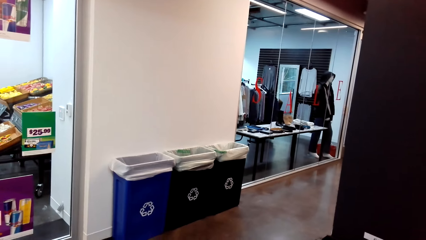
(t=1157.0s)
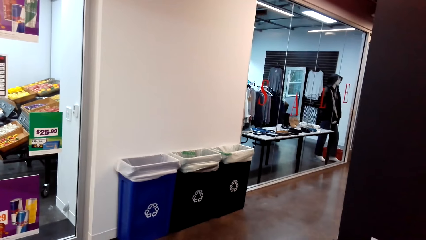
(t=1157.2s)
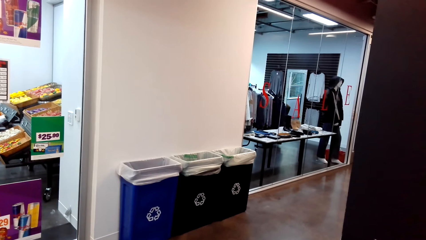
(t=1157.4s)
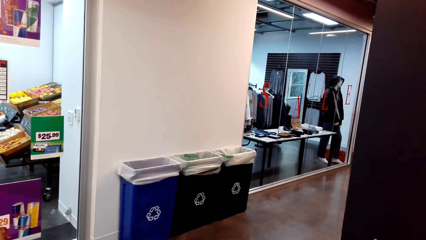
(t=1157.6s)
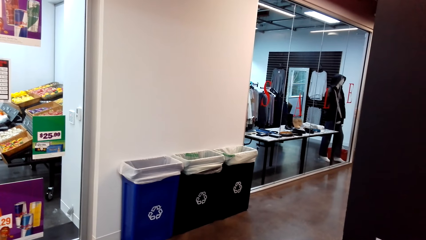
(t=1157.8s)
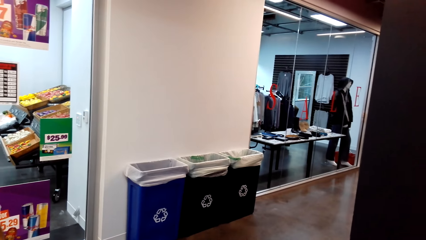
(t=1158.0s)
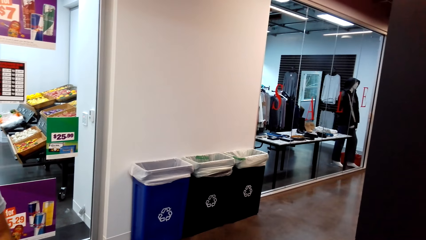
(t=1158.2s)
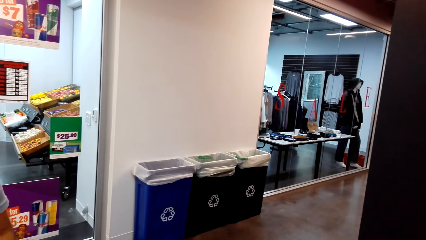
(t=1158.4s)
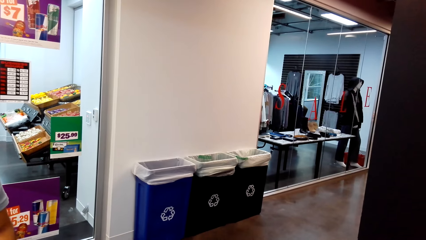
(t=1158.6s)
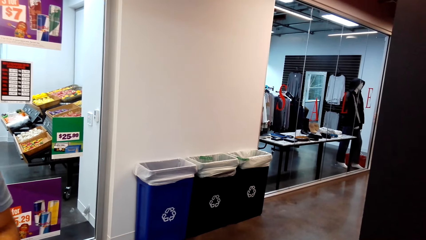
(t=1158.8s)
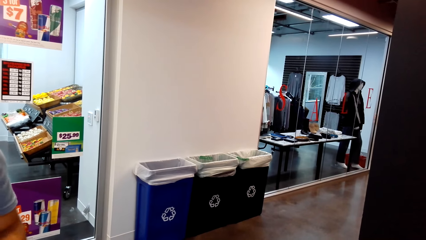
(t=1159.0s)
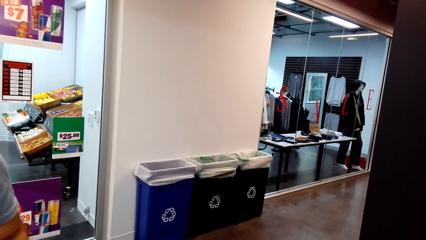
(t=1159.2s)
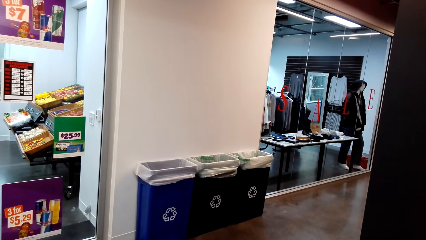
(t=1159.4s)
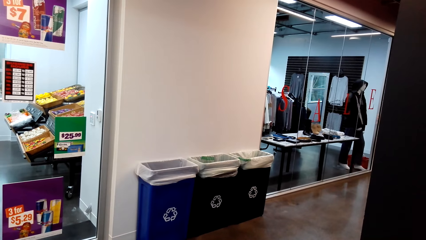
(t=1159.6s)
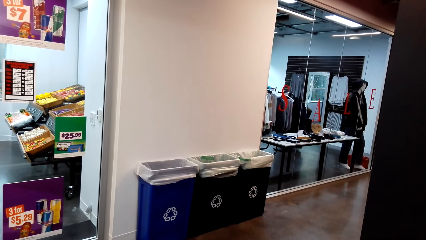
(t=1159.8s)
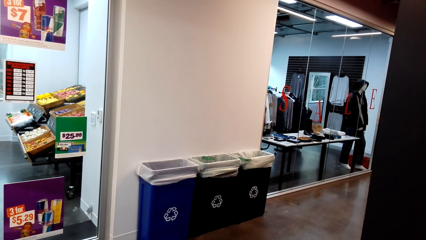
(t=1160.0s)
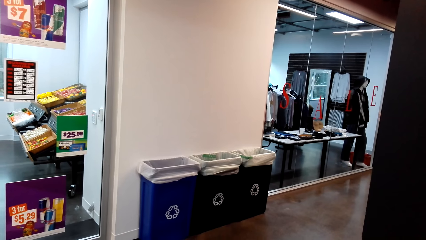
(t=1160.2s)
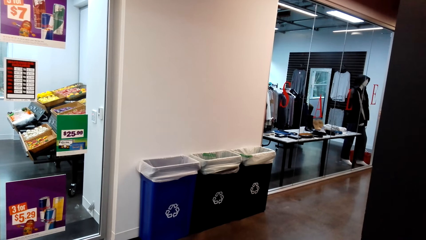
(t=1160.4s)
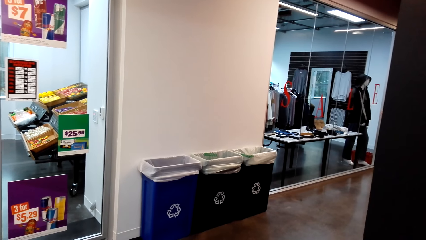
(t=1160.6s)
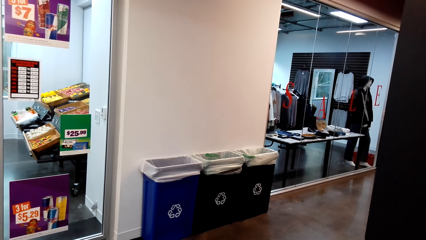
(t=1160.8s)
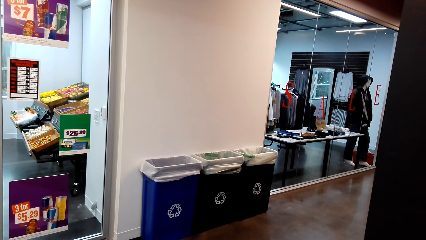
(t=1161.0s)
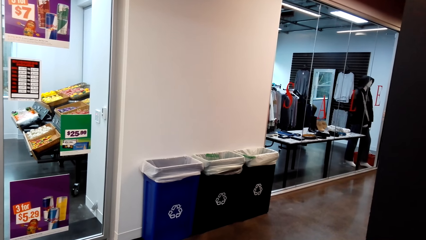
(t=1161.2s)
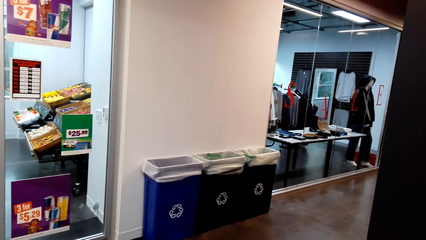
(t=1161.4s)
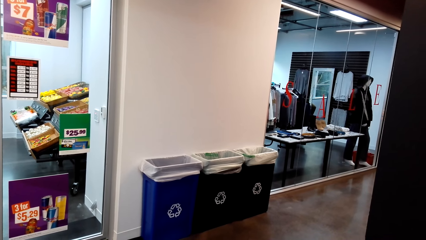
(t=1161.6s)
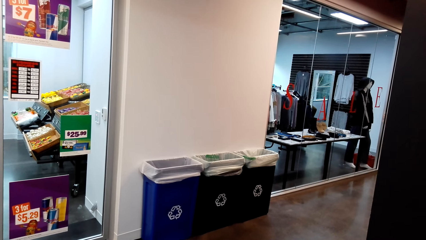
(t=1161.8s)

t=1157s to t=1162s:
The camera wearer looks at the wall.
